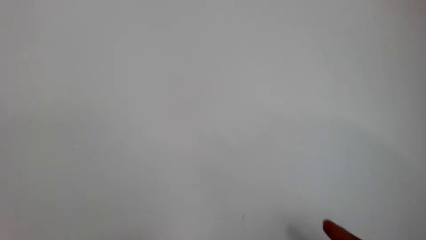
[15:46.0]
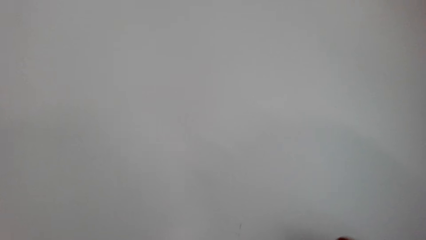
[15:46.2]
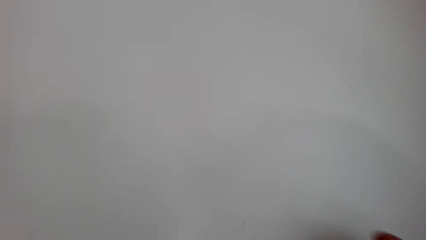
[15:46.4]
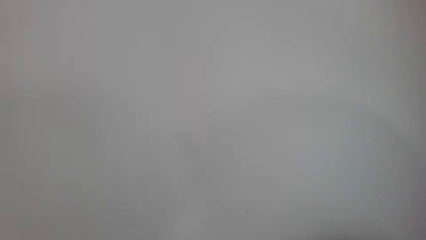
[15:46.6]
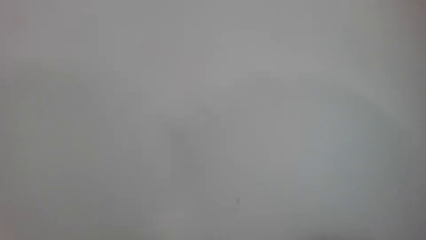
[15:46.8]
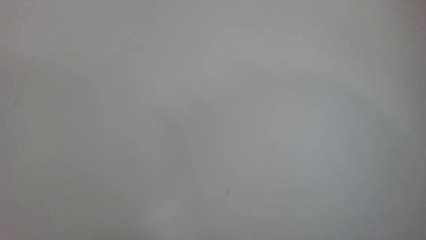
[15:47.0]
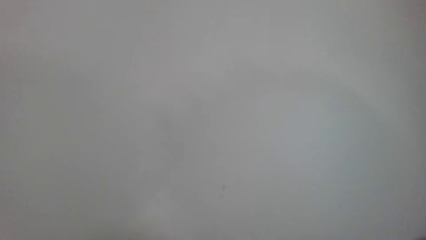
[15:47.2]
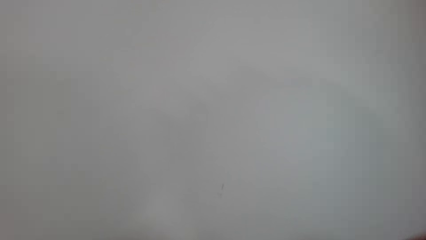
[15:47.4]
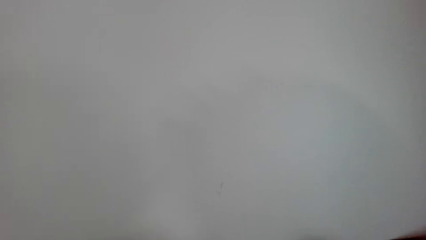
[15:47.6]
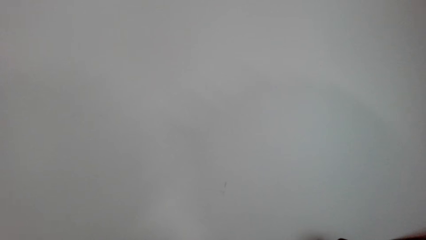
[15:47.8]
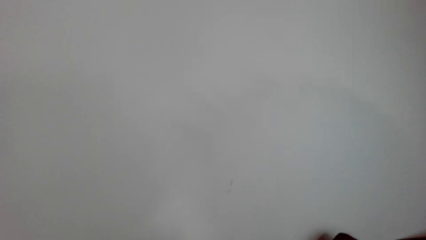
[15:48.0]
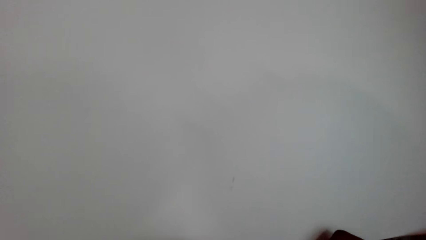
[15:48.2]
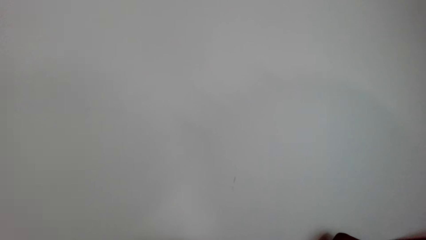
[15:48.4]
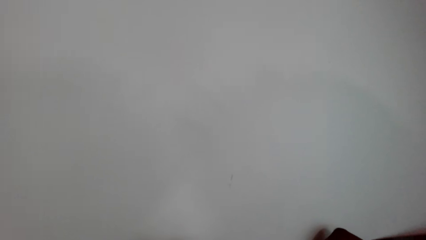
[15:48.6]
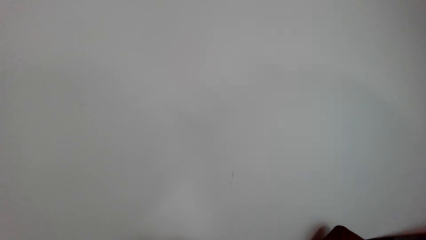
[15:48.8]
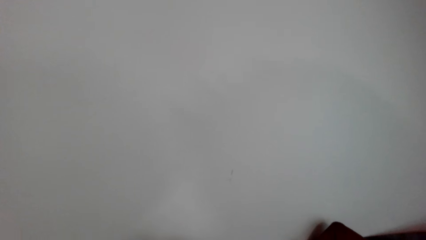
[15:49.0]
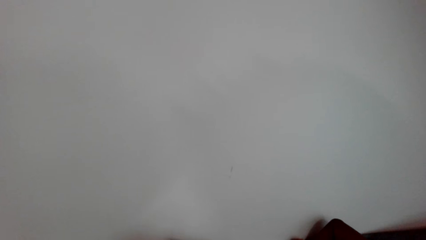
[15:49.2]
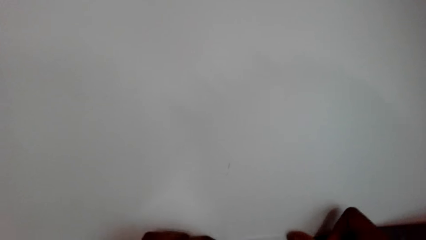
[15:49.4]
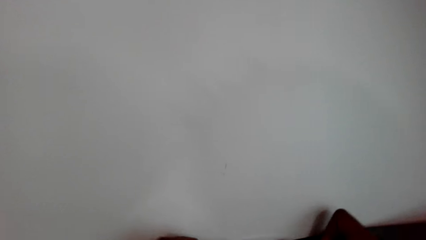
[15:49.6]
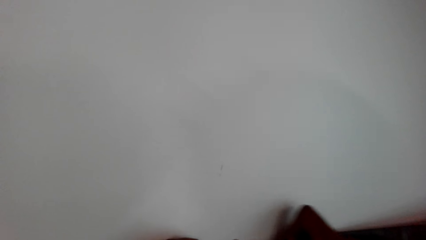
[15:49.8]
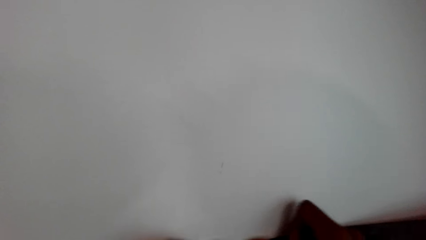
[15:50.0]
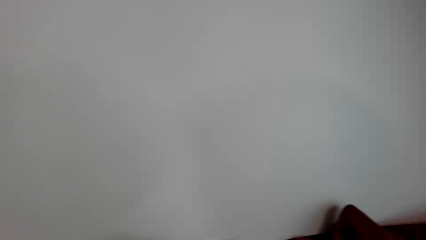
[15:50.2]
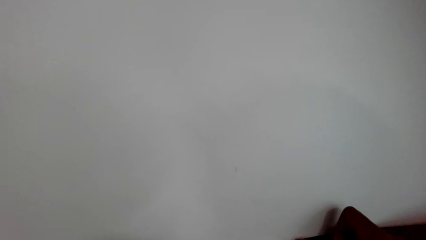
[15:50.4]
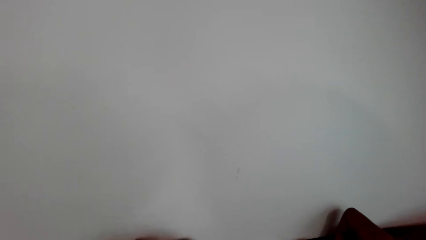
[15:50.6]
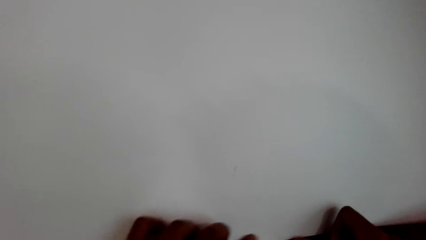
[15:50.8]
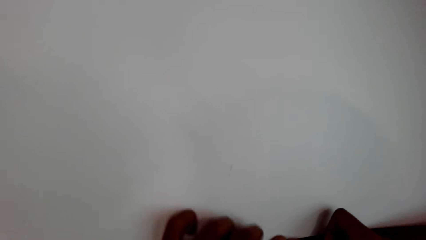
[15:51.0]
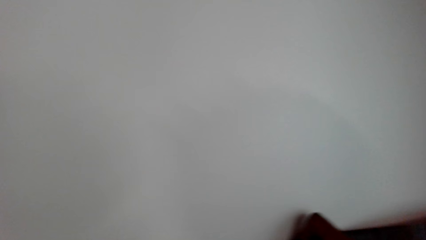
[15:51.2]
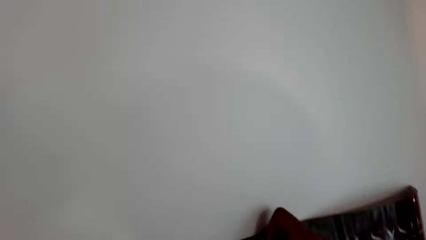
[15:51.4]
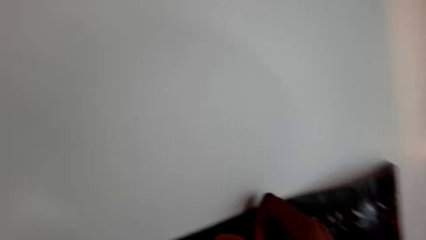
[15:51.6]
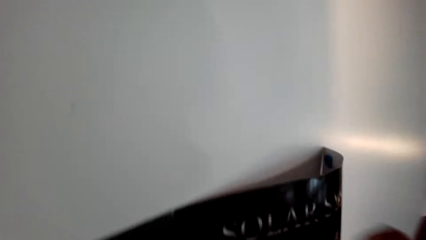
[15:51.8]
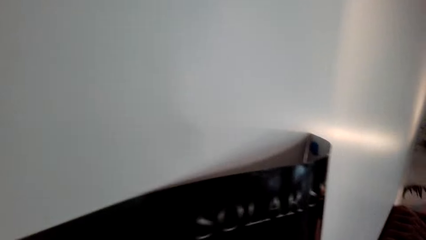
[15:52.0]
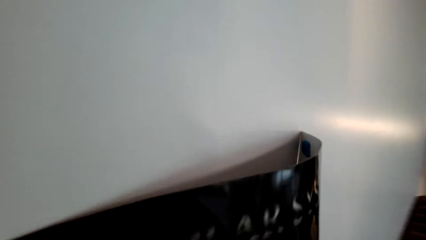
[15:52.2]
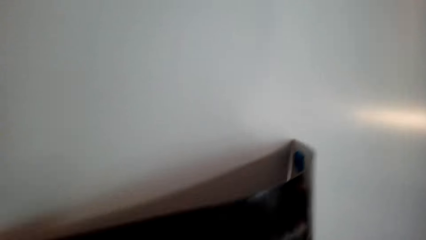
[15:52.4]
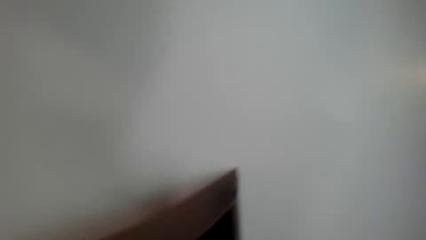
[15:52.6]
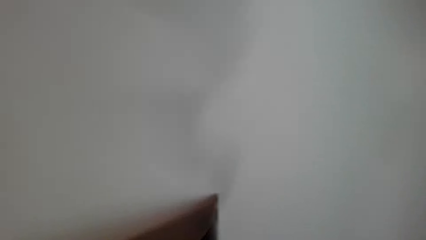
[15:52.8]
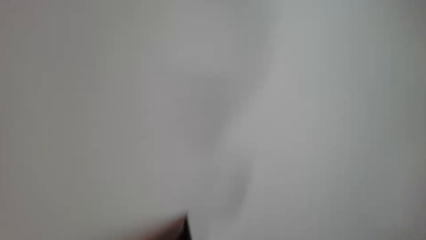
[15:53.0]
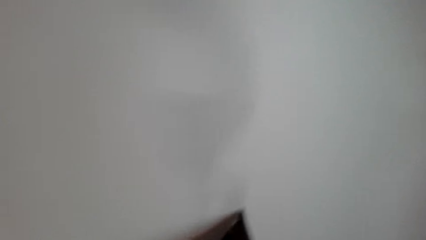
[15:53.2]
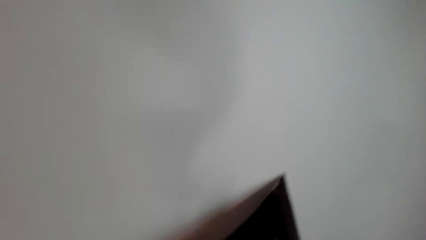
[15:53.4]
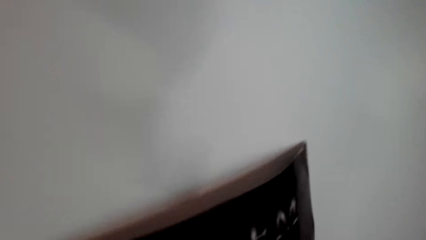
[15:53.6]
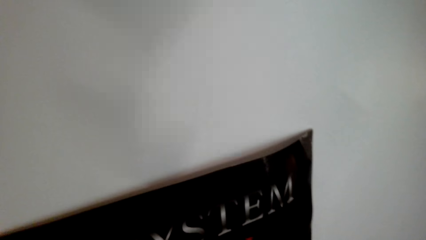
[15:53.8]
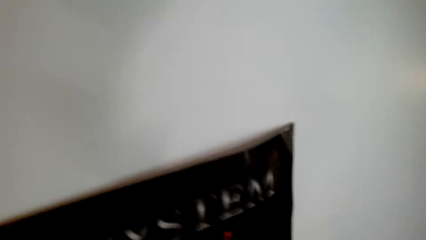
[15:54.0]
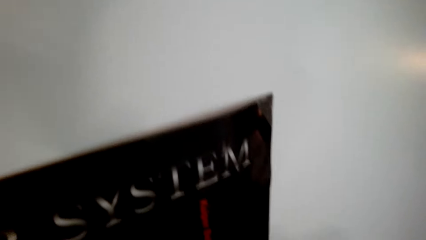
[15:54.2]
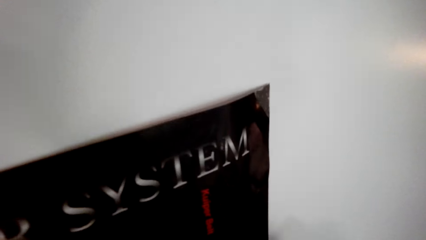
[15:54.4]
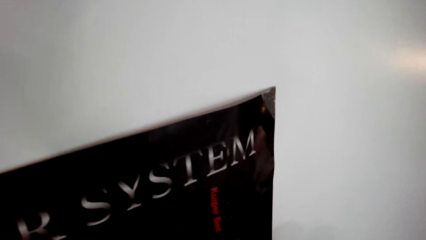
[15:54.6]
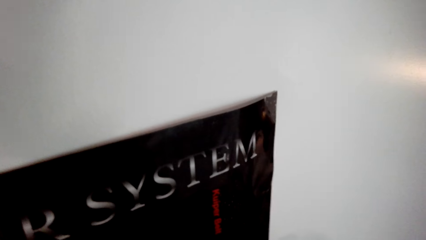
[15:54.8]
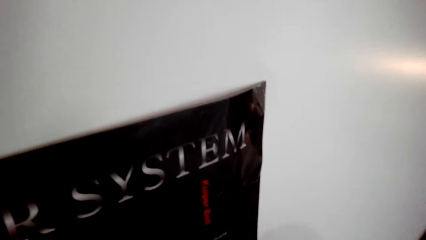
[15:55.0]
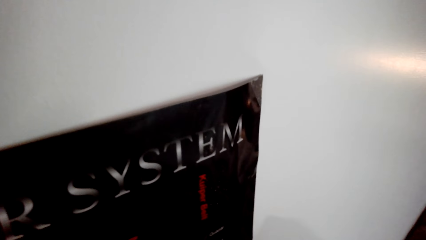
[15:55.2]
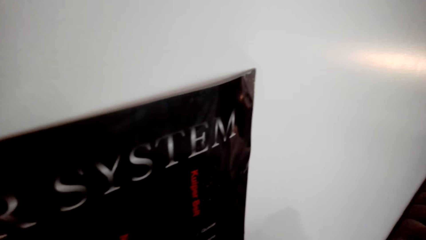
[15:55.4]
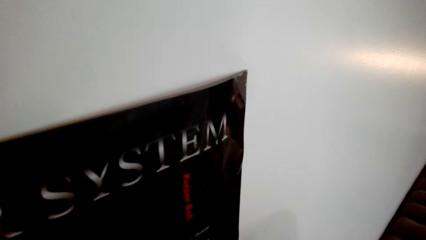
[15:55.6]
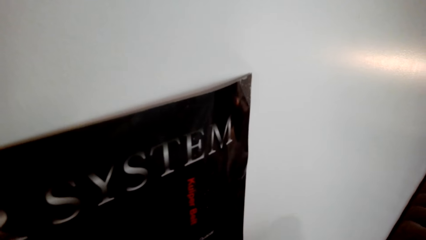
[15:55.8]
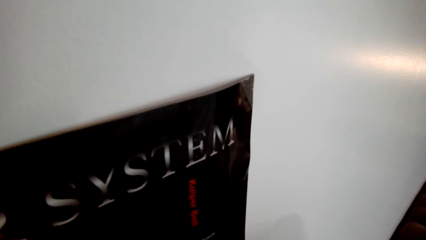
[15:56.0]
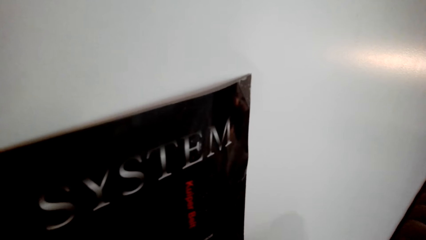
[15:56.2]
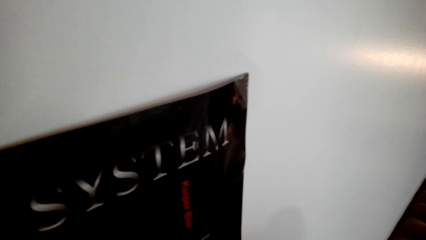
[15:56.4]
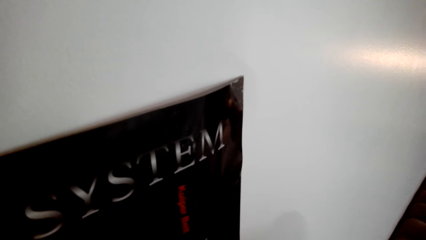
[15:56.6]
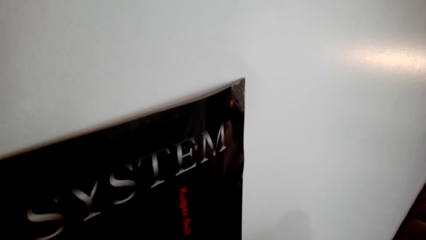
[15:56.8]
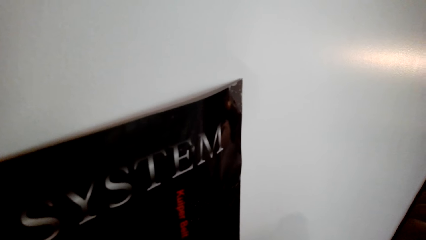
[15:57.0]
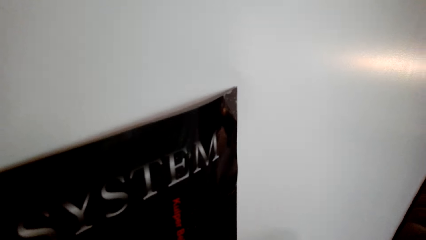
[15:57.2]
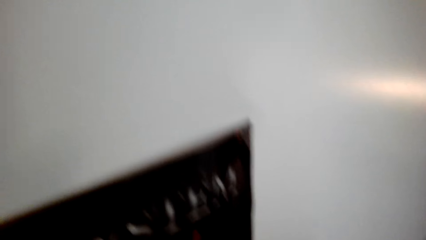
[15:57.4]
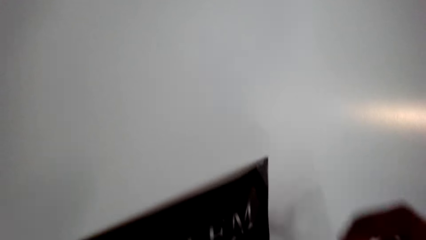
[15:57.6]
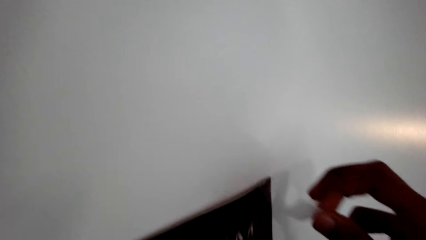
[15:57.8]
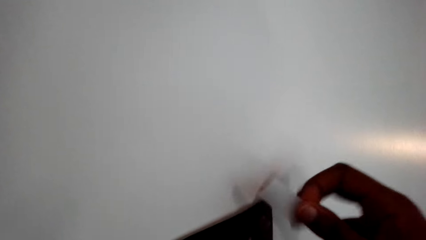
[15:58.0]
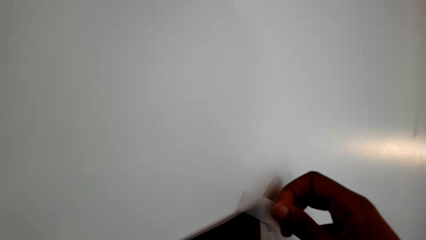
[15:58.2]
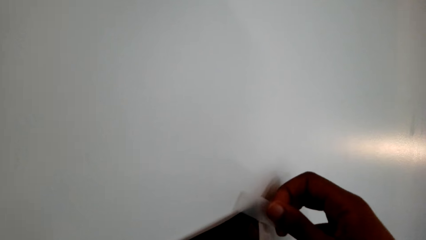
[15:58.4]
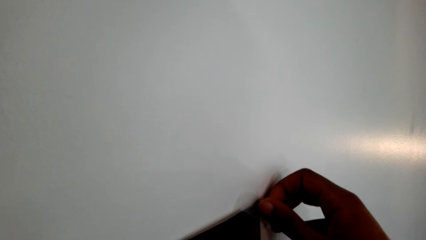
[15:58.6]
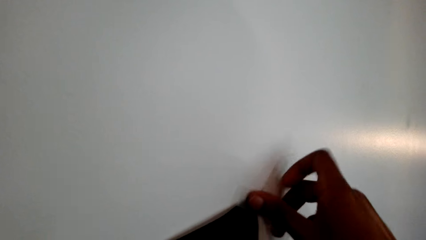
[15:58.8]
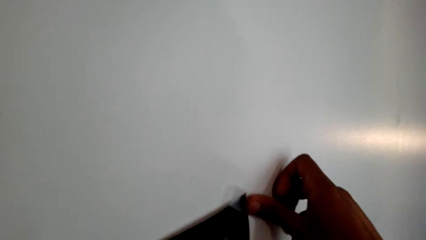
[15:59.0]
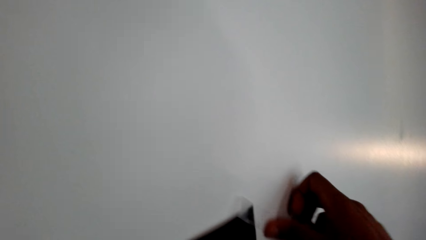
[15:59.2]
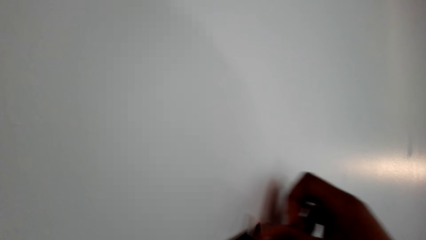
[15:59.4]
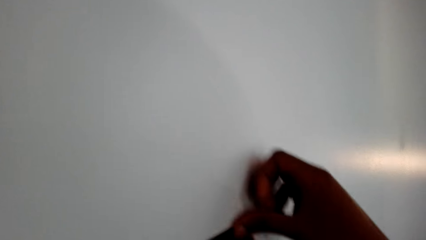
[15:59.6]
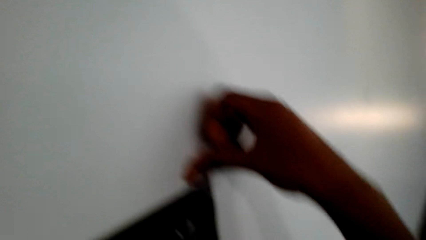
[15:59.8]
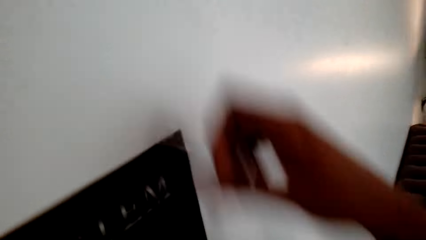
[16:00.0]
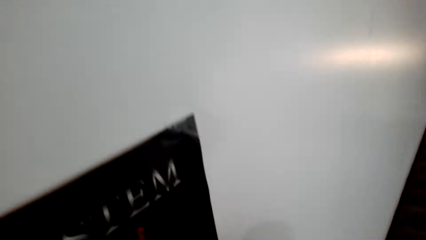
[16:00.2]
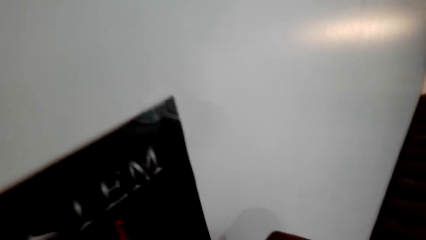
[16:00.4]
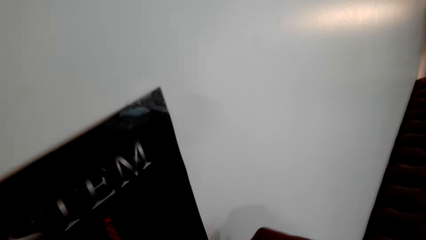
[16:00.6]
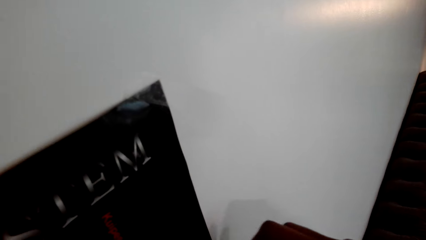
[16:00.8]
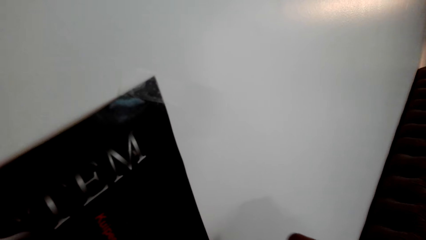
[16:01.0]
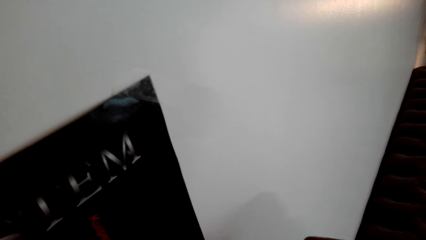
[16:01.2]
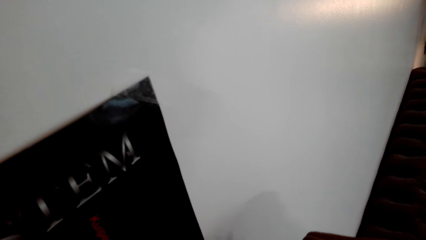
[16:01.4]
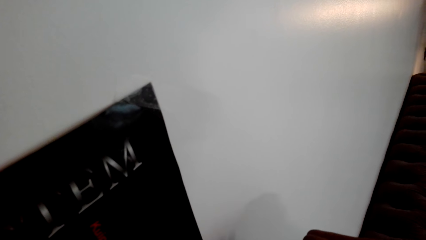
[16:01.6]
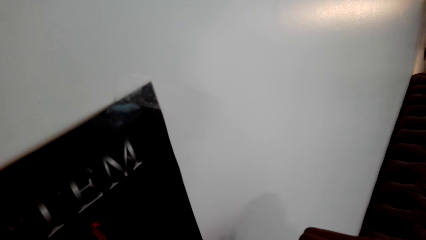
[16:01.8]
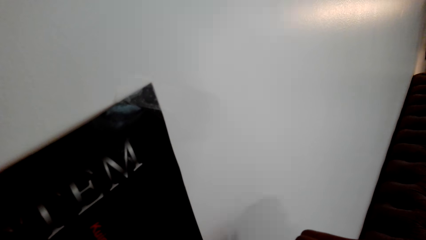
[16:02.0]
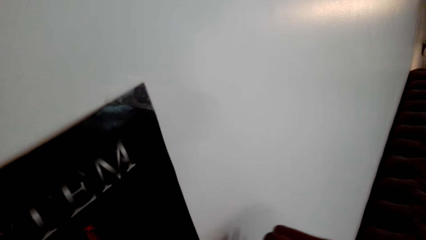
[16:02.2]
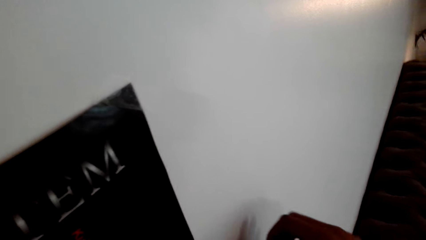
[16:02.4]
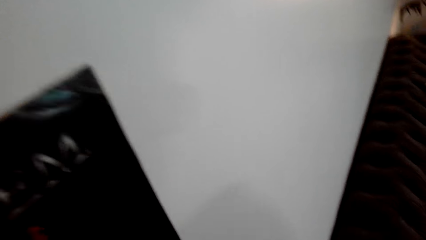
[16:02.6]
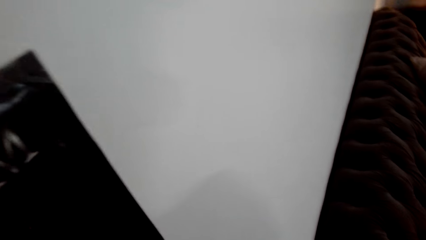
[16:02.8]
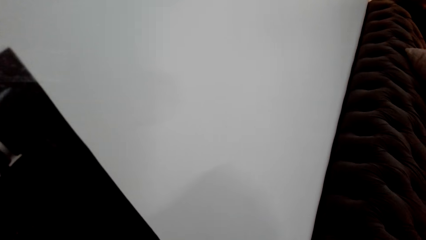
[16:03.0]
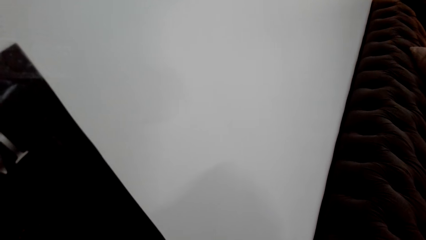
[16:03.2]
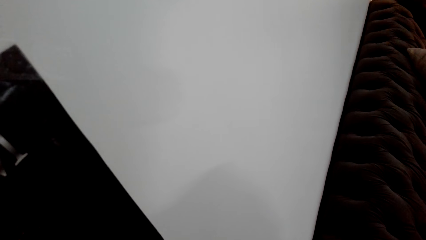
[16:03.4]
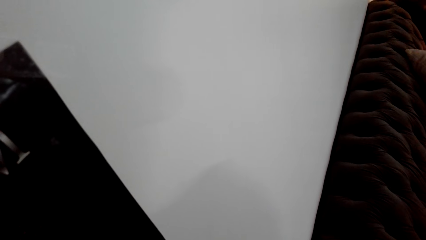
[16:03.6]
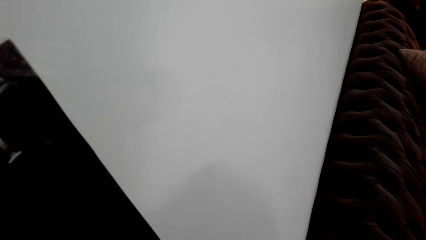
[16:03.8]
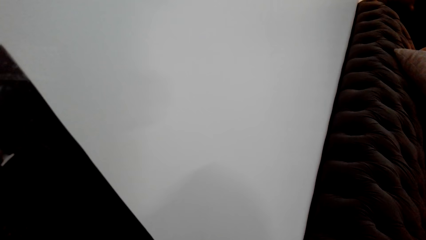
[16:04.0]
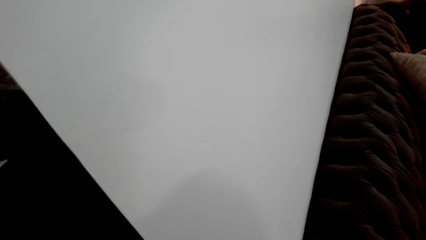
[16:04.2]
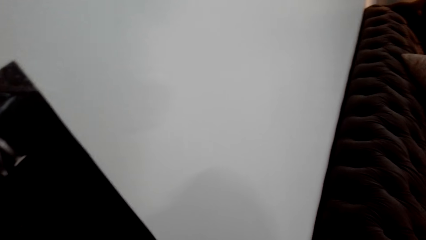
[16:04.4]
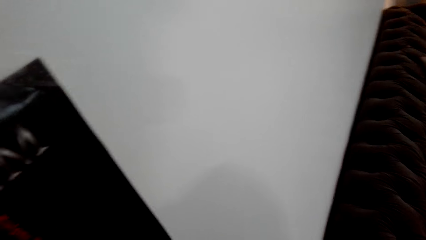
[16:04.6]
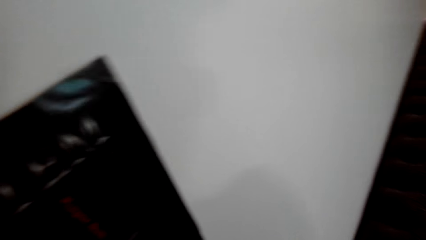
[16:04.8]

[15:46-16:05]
The camera wearer puts the sellotape on the poster. They hold paper on a wall with the sellotape.
